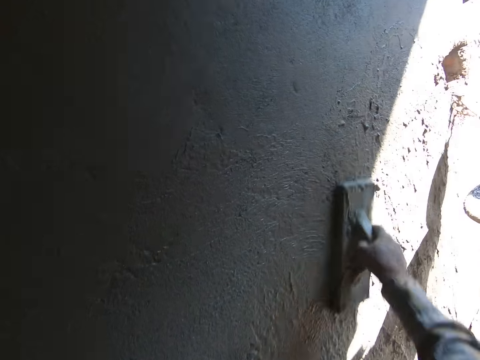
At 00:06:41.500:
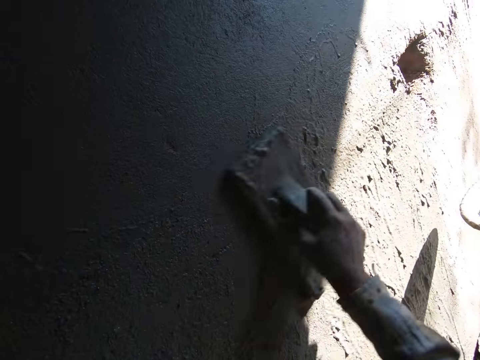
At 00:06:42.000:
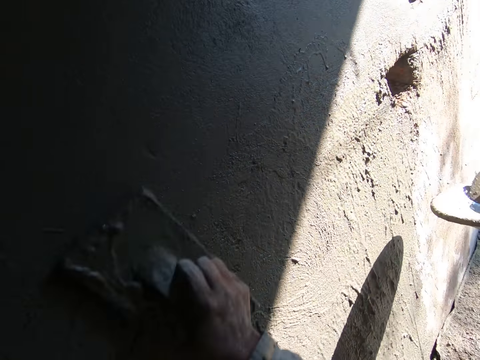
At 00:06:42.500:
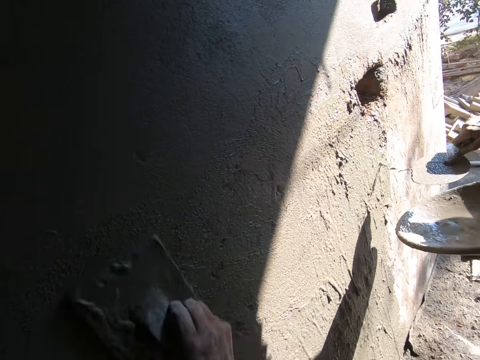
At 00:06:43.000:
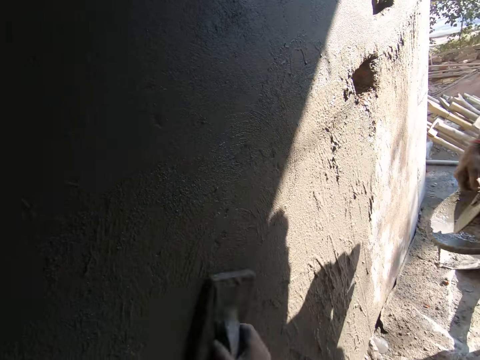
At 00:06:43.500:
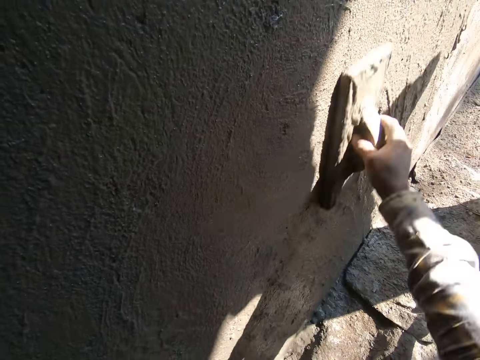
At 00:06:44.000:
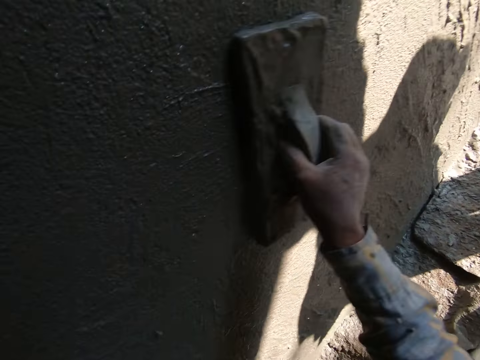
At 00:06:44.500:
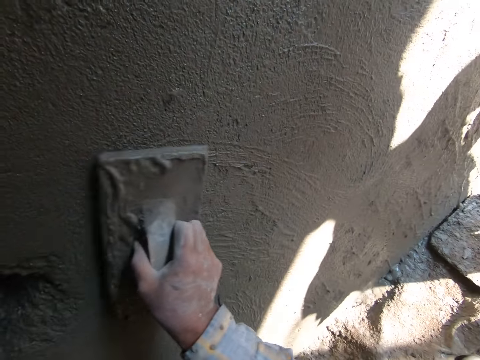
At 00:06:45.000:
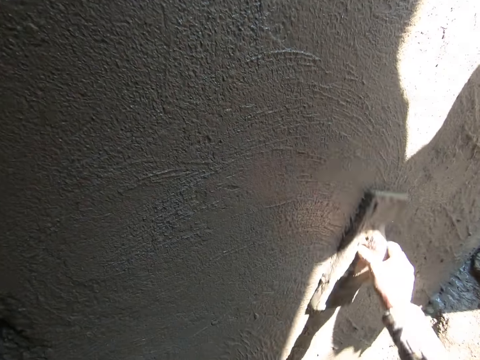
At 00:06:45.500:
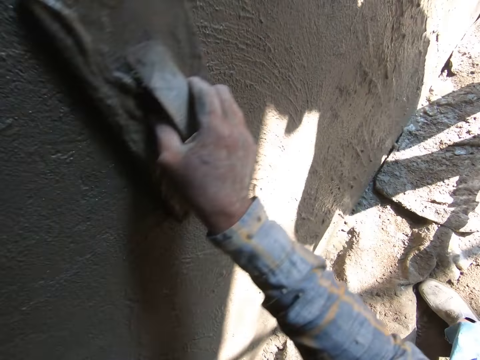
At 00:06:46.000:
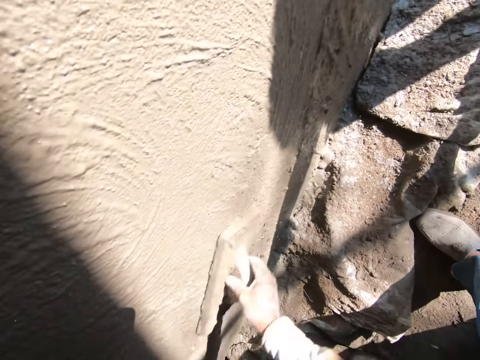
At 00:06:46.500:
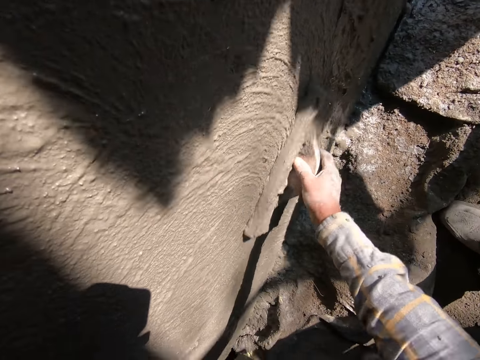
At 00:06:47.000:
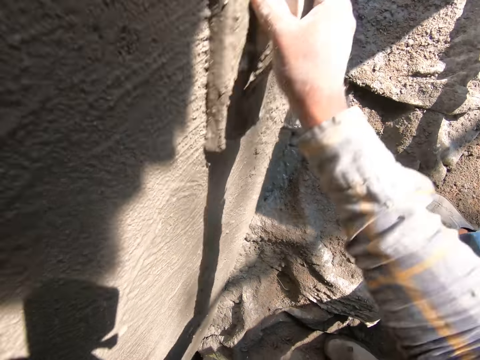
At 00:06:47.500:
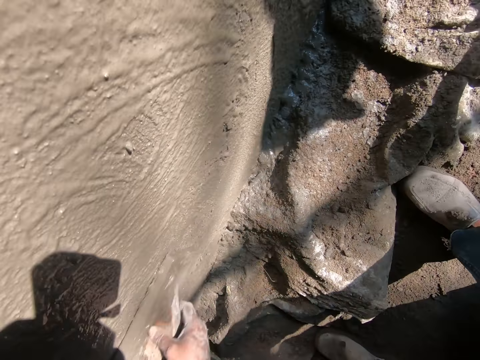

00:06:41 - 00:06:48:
A man pours the cement on the wall. The camera wearer plasters the wall.

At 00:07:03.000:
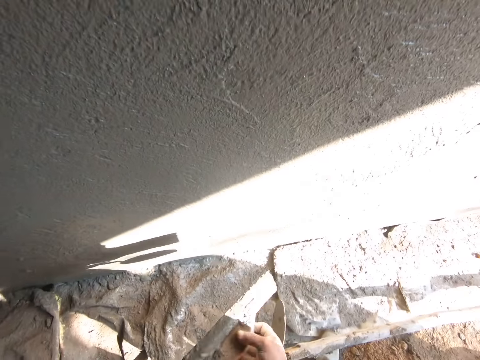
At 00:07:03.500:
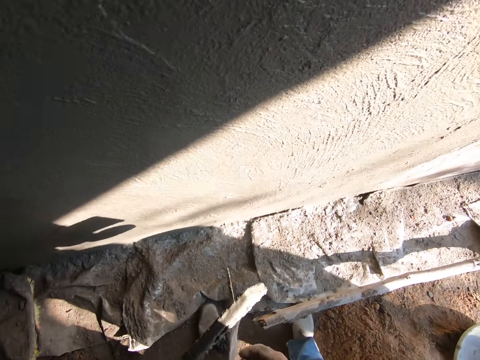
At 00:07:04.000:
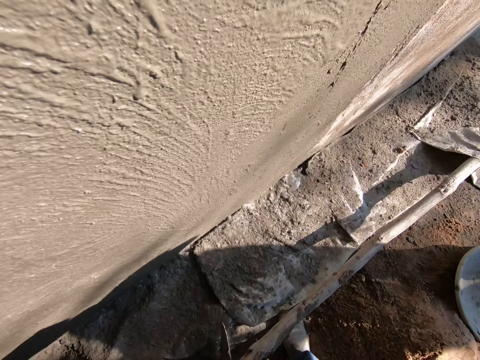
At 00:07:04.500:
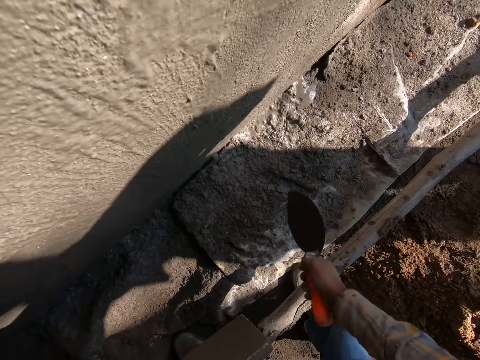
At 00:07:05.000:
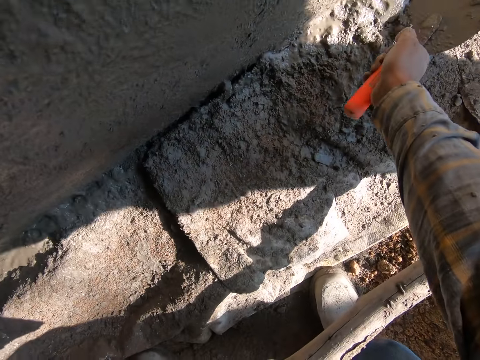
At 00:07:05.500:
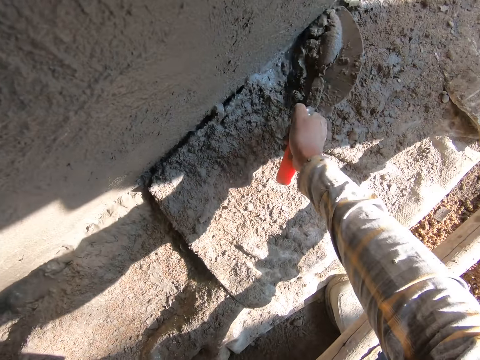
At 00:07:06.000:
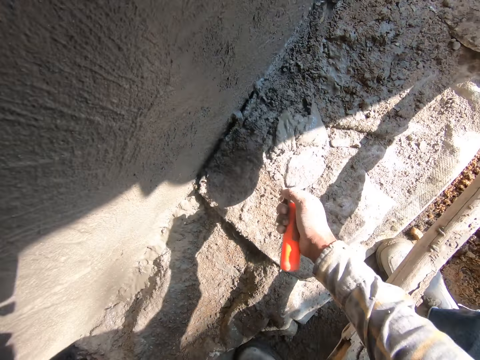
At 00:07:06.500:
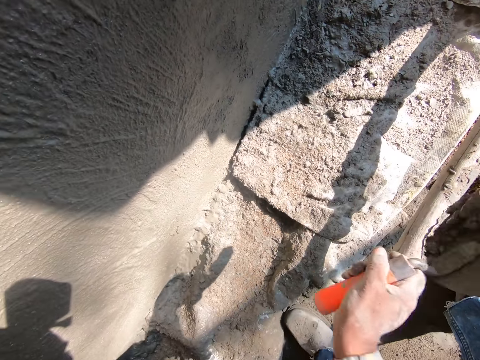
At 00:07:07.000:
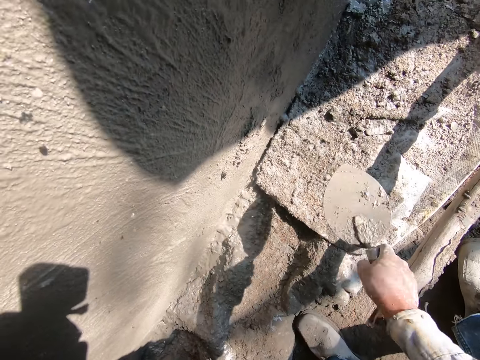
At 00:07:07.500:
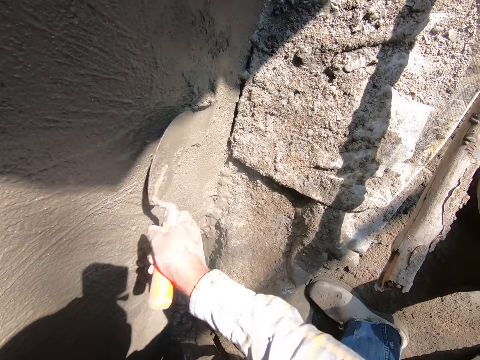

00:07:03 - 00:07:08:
The camera wearer looks around. He picks up cement from the ground with the hand trowel in his right hand. He plasters the wall with the cement on the hand trowel in his right hand.

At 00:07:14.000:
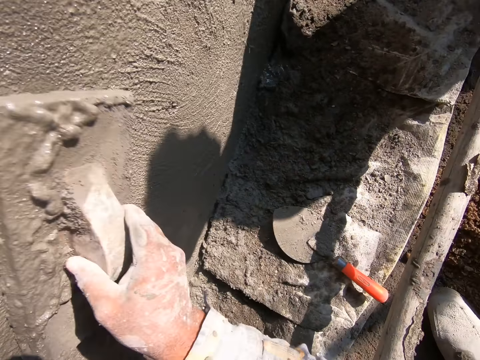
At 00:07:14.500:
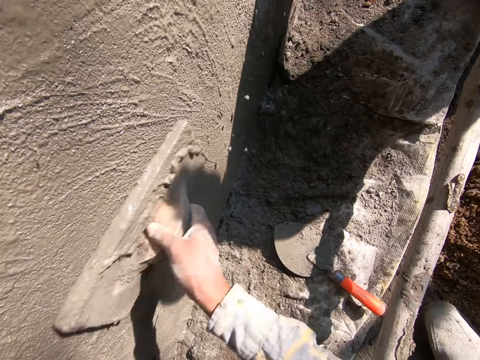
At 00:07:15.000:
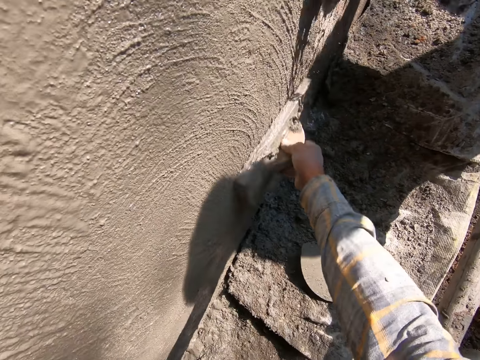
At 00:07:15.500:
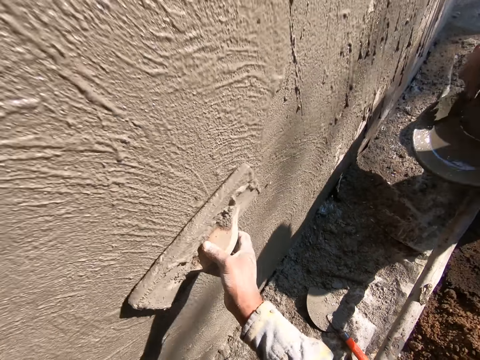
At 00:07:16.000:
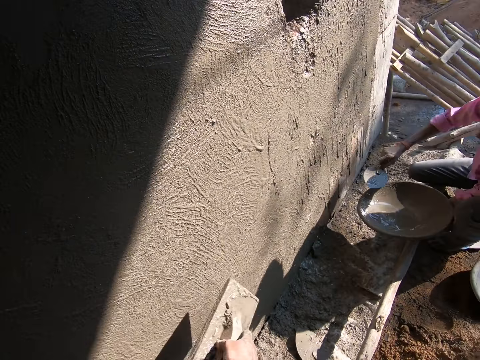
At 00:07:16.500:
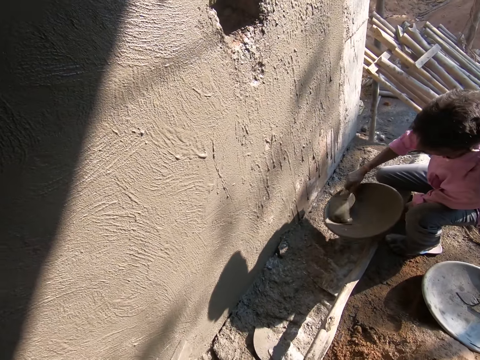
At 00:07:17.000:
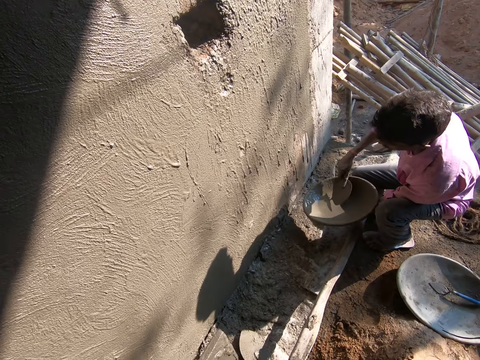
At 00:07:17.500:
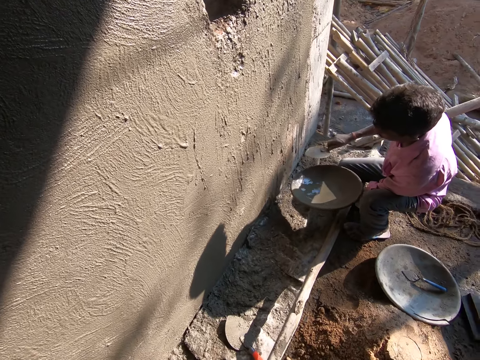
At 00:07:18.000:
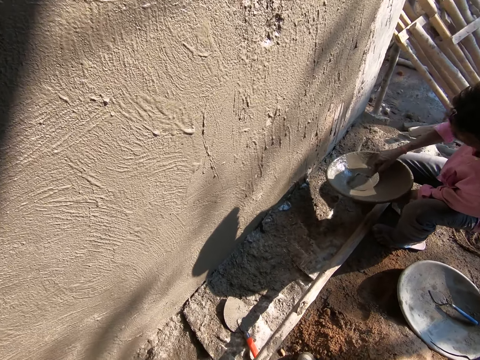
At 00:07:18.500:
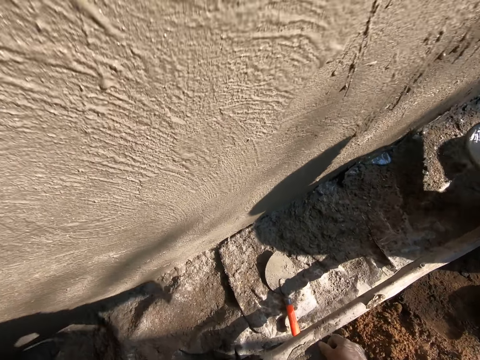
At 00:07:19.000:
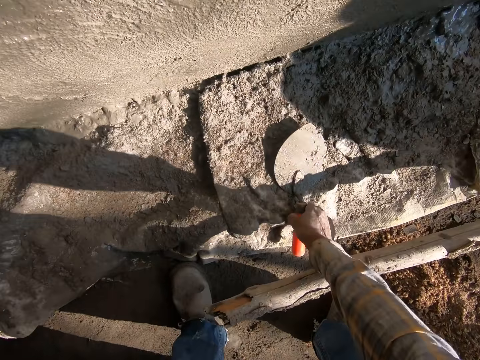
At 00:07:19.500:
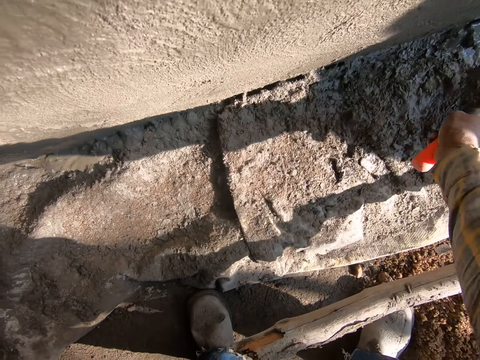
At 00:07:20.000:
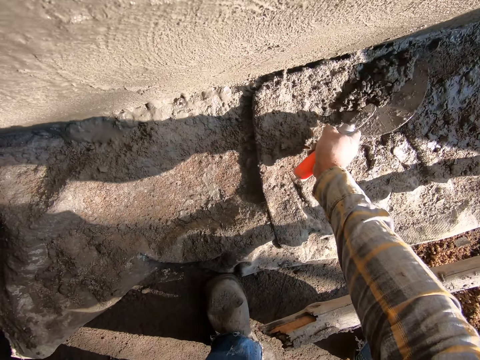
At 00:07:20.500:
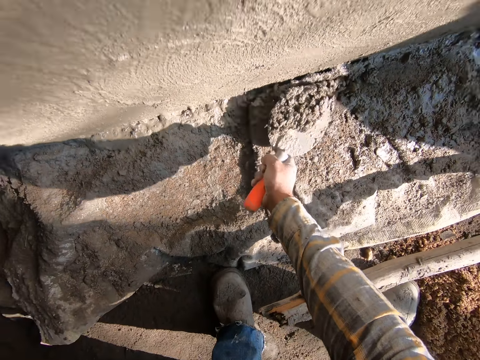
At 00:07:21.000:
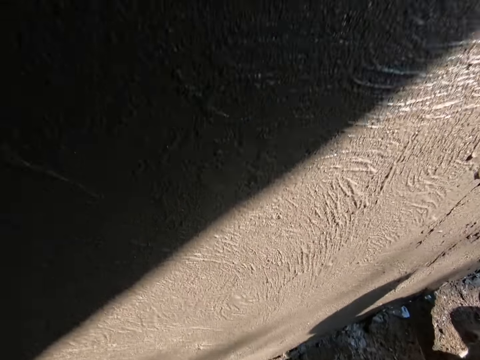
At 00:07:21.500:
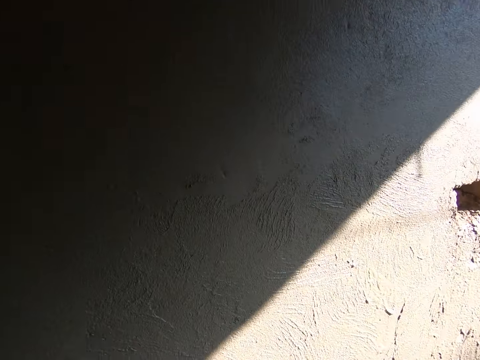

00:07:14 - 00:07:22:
A man pours water or cement on the wall with a hand trowel in his right hand. The camera wearer picks up the hand trowel from the ground with his right hand. He picks up cement from the ground with the hand trowel in his right hand.

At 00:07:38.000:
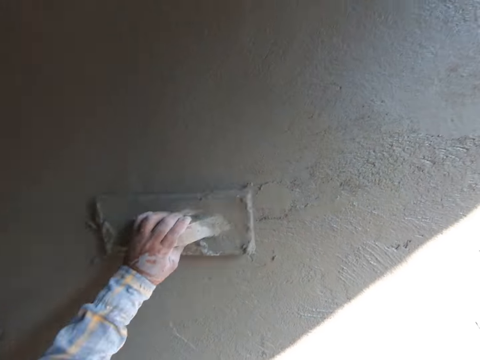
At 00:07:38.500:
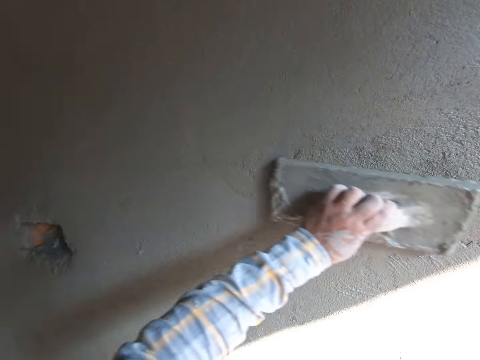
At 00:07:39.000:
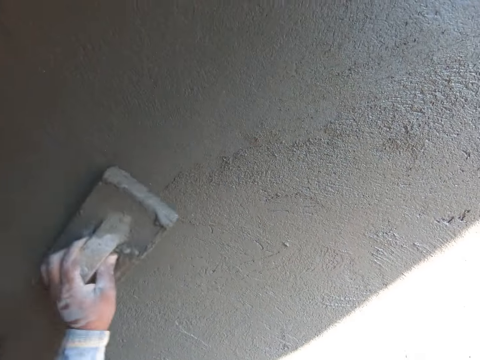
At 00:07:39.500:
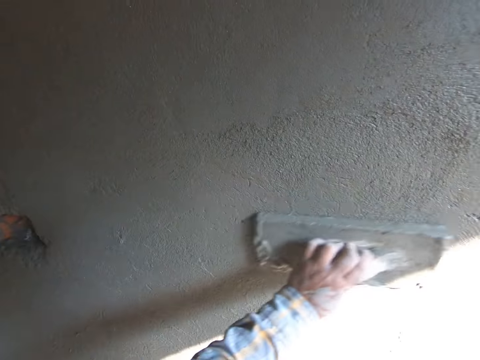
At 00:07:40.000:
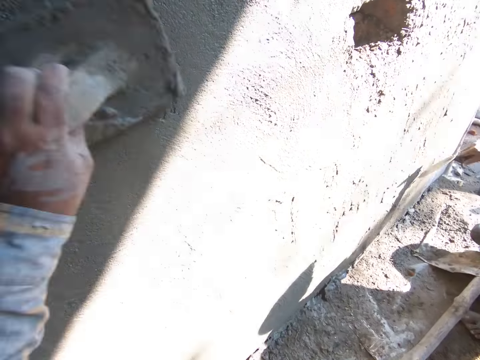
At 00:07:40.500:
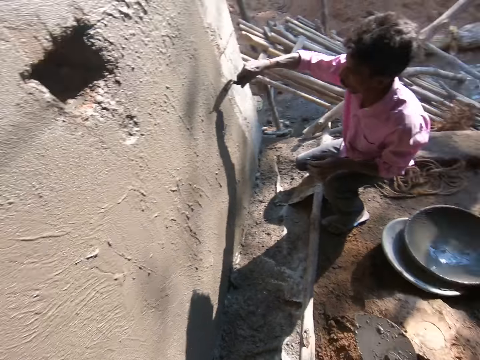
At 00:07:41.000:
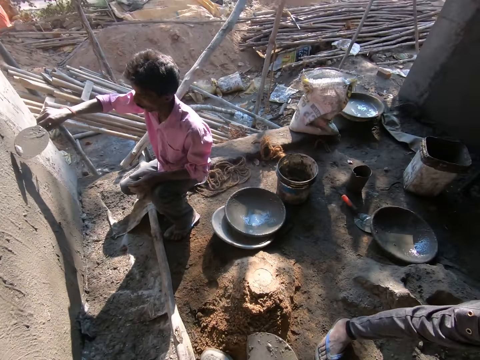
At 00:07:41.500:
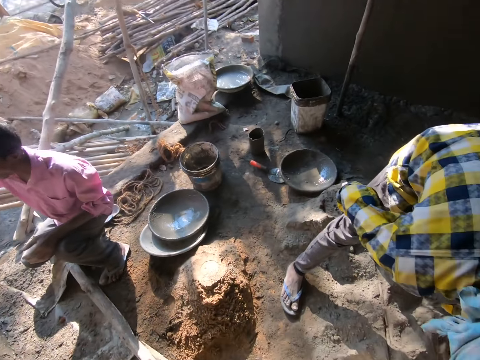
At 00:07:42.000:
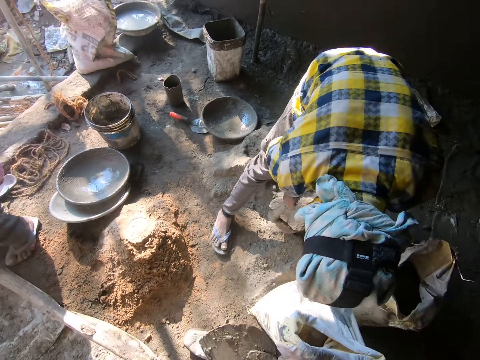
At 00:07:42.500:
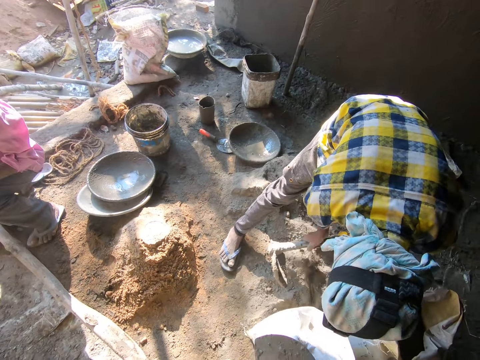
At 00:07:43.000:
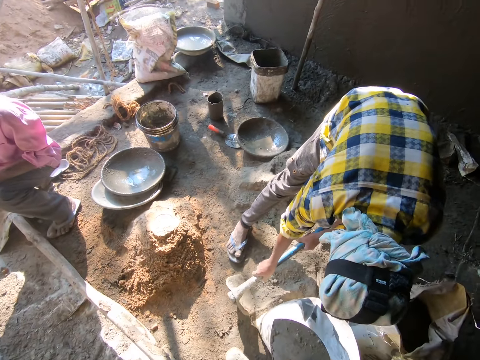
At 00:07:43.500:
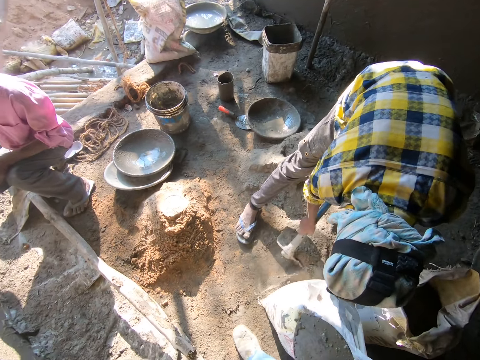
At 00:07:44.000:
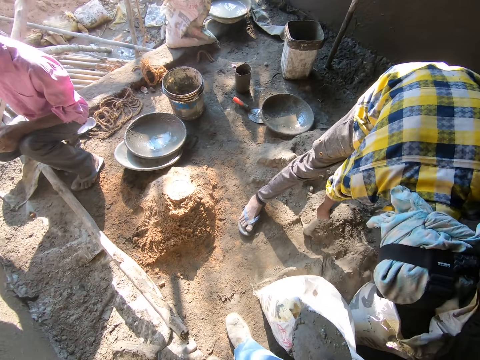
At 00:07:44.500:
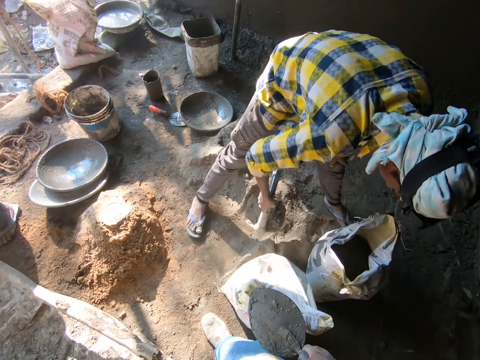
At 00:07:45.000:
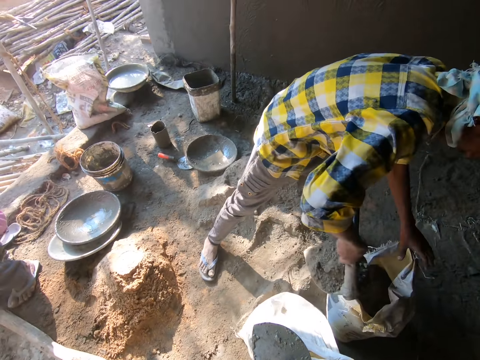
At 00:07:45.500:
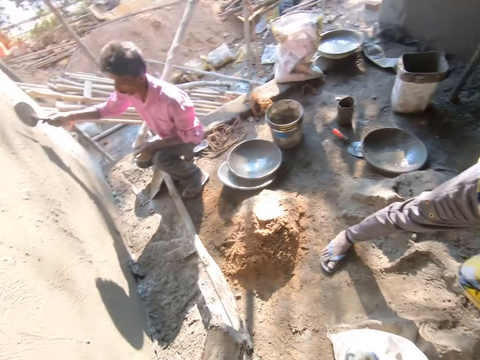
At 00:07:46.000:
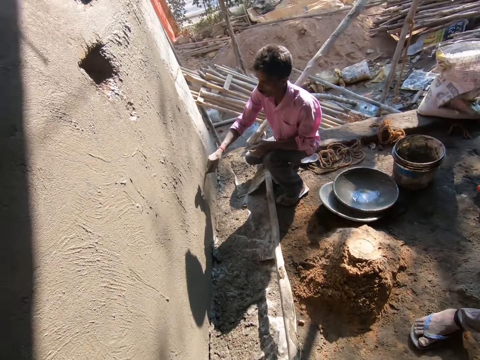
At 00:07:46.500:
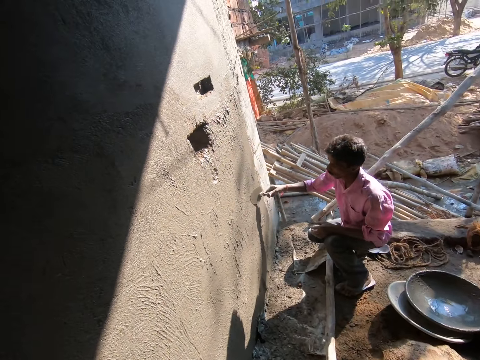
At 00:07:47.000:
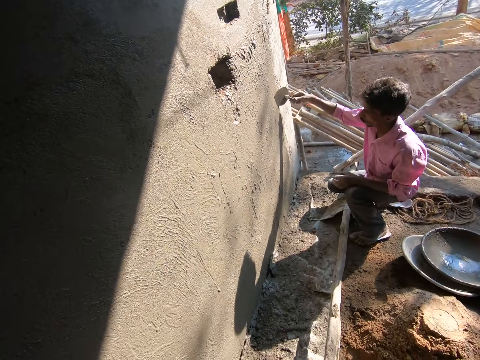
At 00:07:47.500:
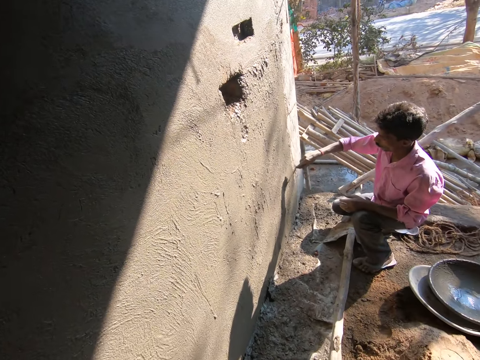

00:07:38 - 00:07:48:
The camera wearer smoothens cement on the wall with a plastering trowel in his left hand. A man plasters the cement on the wall with a hand trowel in his right hand. The man pours the cement on the wall. Another man mixes the cement. The other man packs the cement from the ground with a hoe in his hands. The other man pours the cement on the hoe in his right hand into a bag on the ground. The first man pours the cement on the wall. The first man plasters the cement on the wall with the hand trowel in his right hand. The camera wearer looks around.
